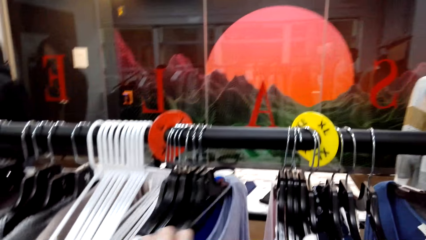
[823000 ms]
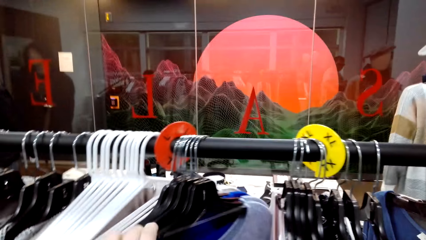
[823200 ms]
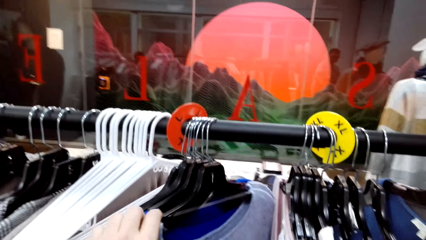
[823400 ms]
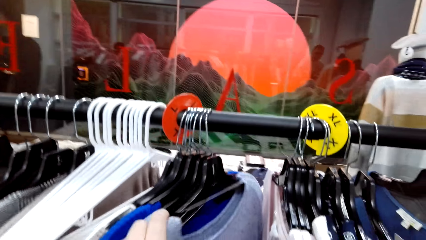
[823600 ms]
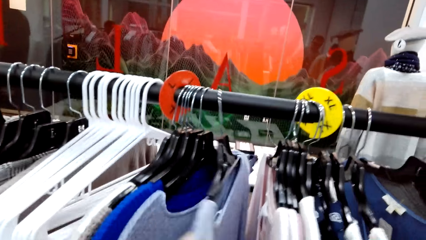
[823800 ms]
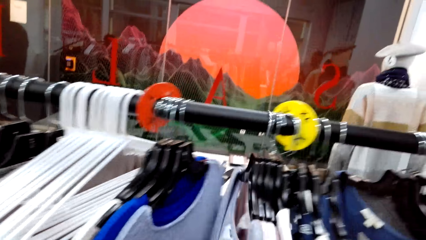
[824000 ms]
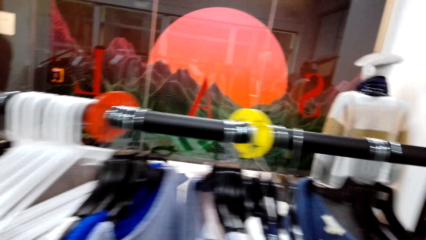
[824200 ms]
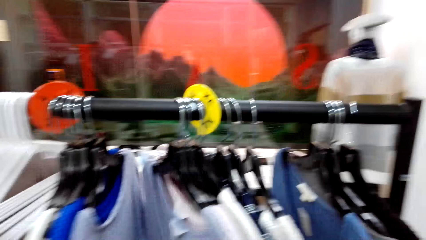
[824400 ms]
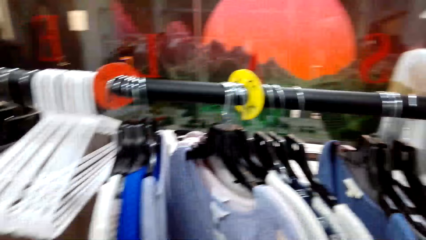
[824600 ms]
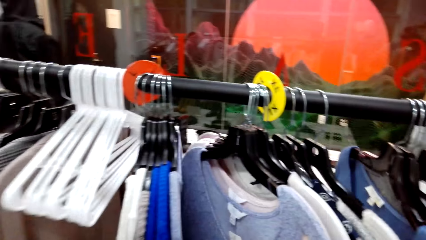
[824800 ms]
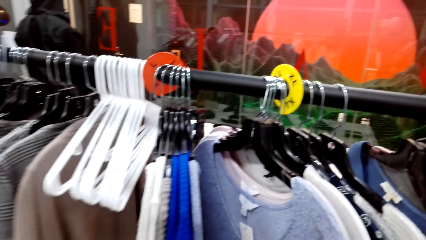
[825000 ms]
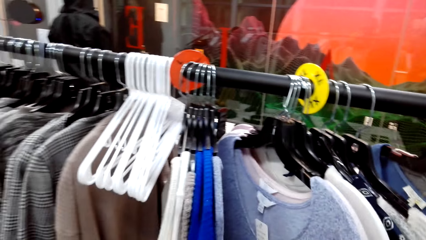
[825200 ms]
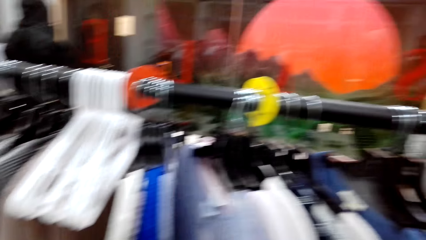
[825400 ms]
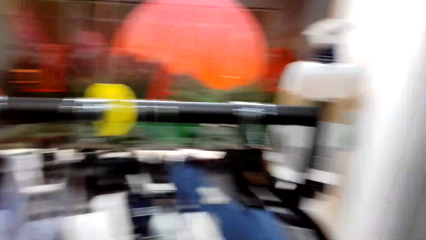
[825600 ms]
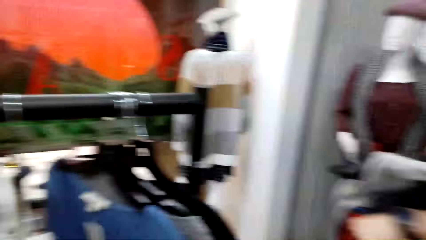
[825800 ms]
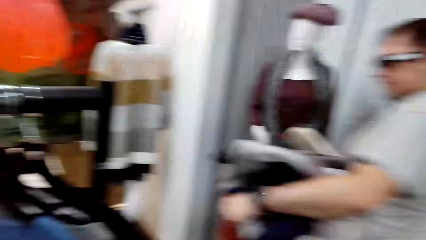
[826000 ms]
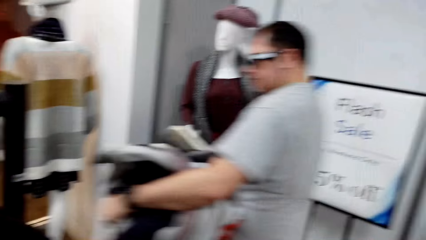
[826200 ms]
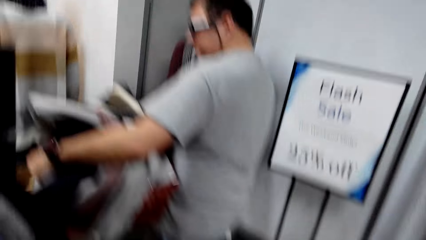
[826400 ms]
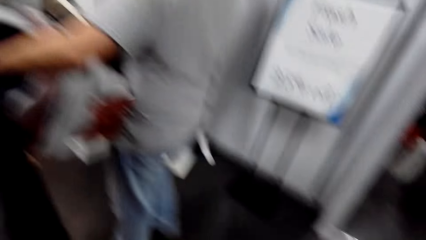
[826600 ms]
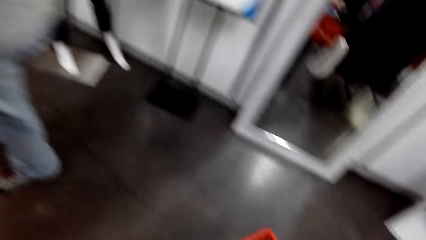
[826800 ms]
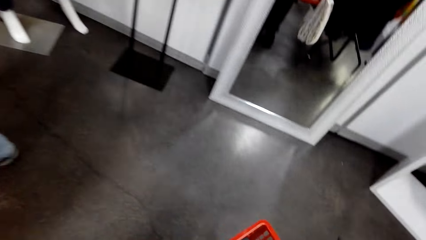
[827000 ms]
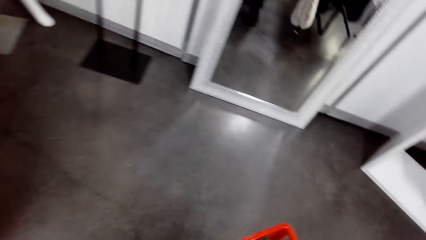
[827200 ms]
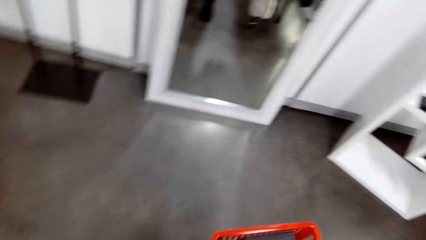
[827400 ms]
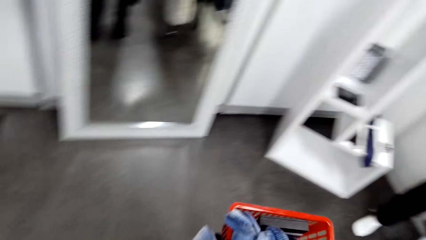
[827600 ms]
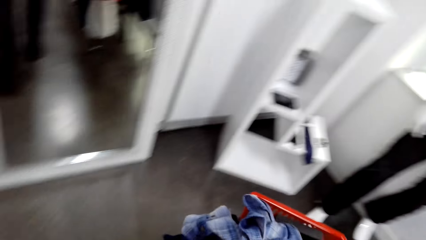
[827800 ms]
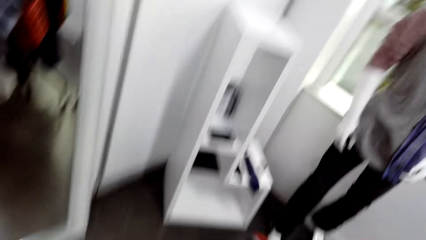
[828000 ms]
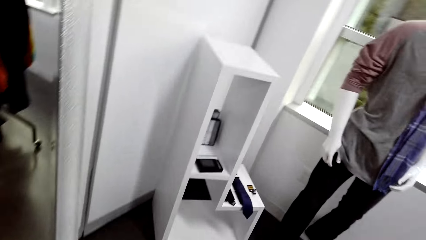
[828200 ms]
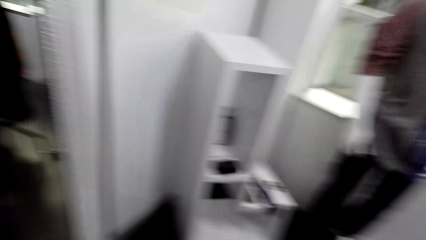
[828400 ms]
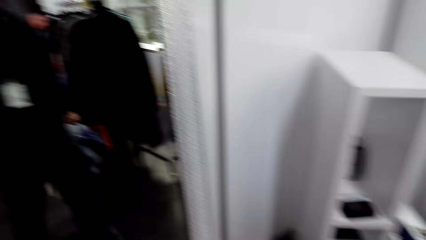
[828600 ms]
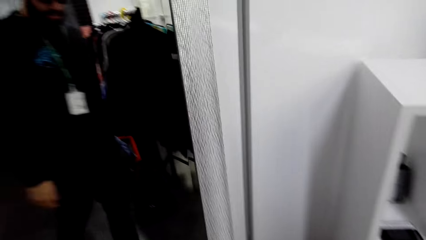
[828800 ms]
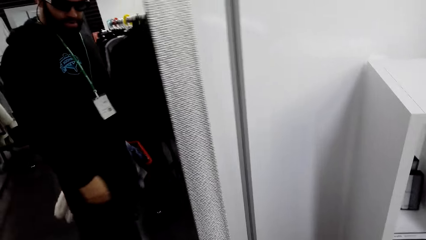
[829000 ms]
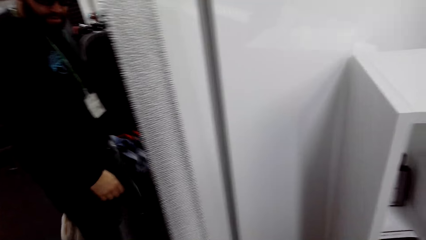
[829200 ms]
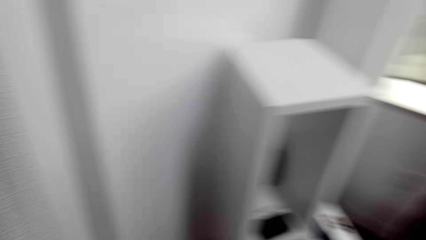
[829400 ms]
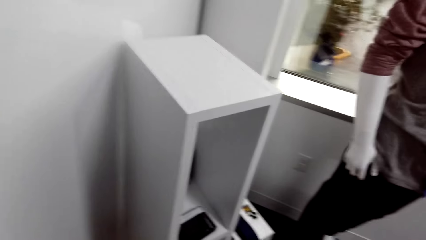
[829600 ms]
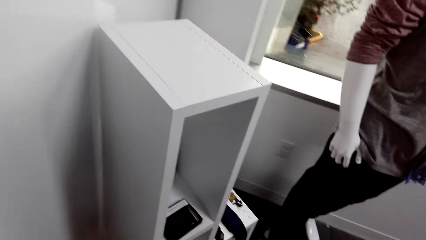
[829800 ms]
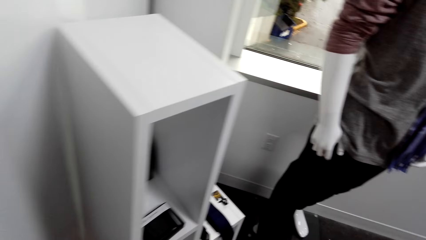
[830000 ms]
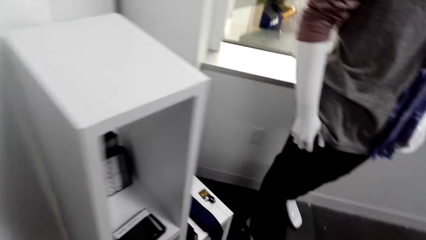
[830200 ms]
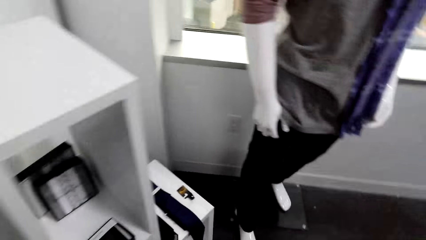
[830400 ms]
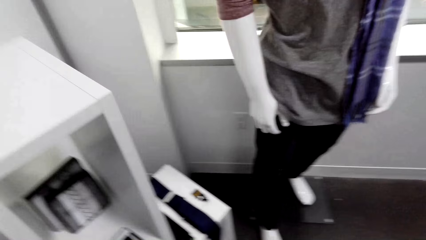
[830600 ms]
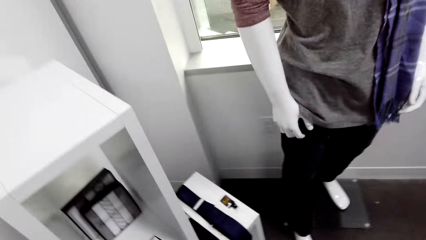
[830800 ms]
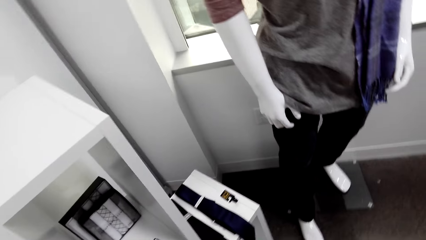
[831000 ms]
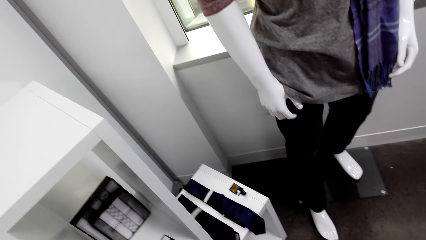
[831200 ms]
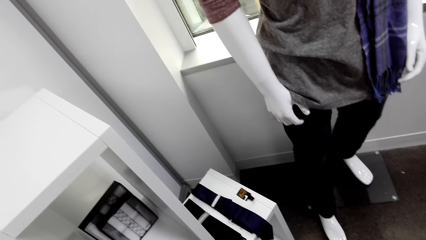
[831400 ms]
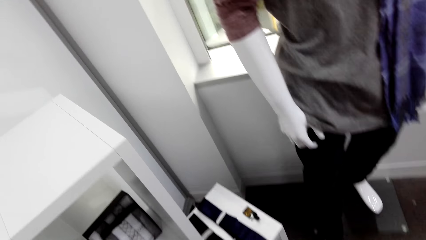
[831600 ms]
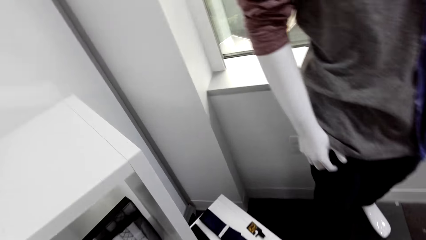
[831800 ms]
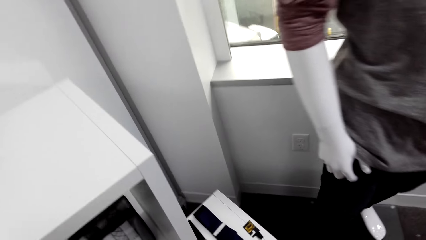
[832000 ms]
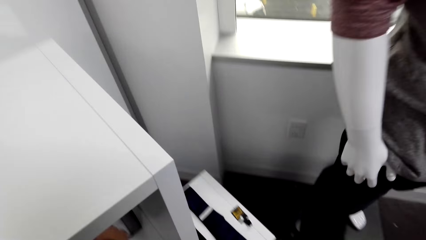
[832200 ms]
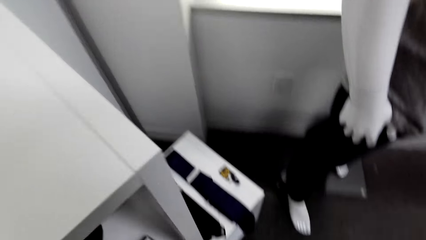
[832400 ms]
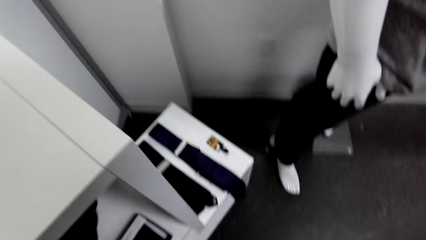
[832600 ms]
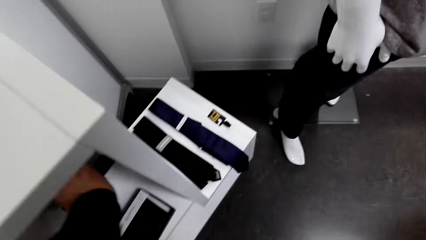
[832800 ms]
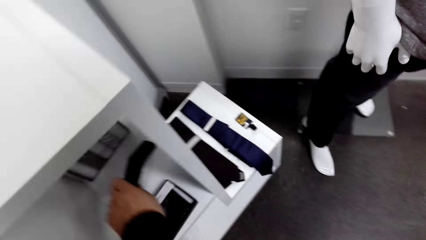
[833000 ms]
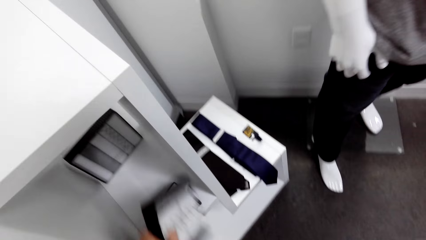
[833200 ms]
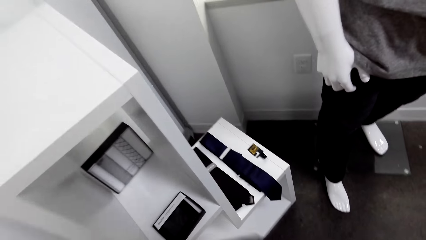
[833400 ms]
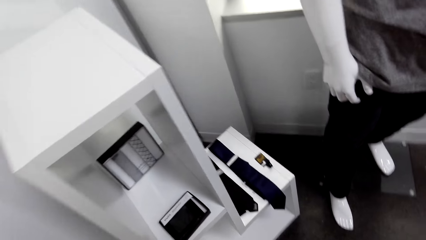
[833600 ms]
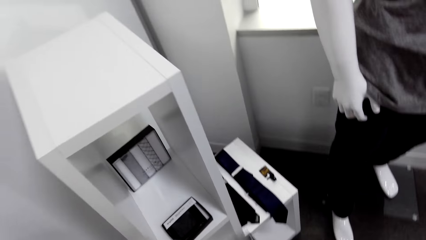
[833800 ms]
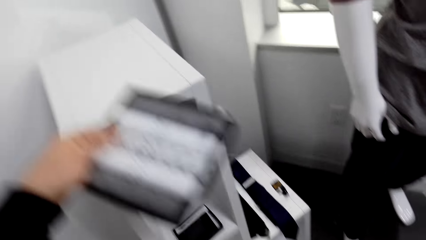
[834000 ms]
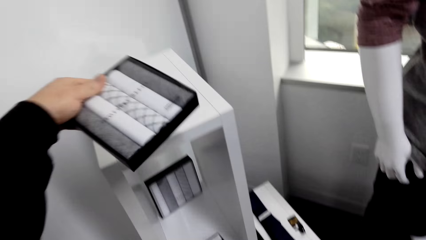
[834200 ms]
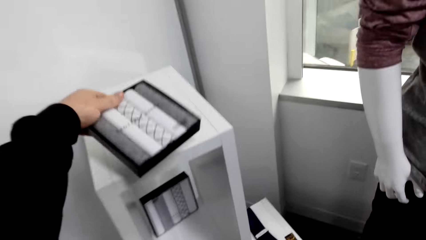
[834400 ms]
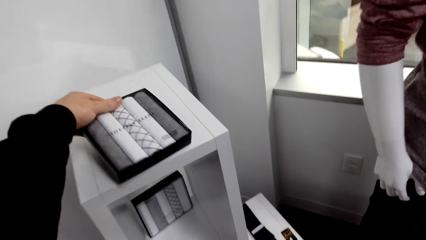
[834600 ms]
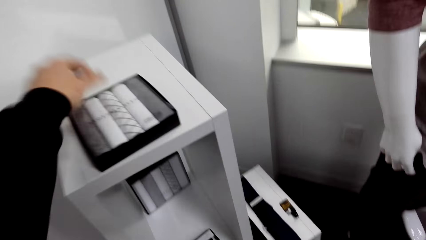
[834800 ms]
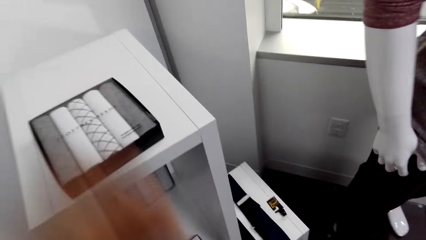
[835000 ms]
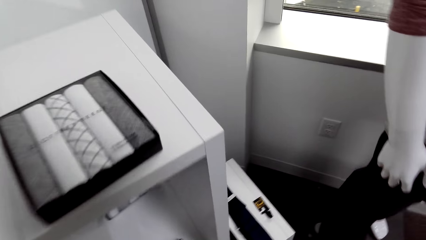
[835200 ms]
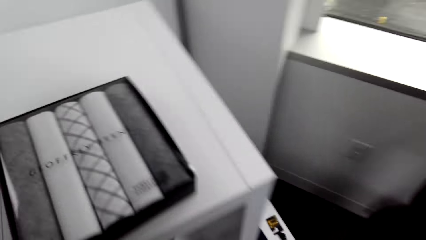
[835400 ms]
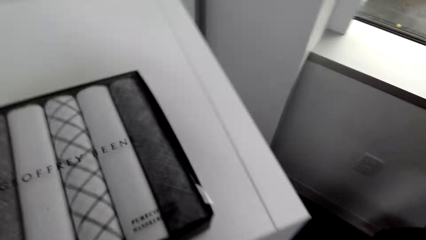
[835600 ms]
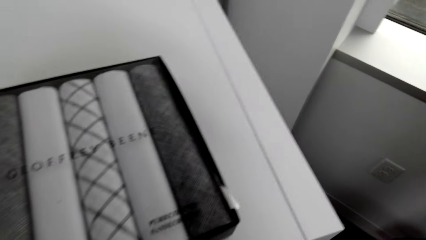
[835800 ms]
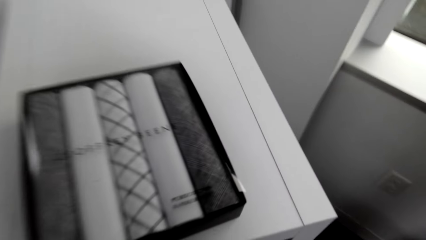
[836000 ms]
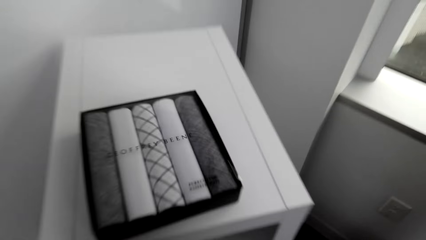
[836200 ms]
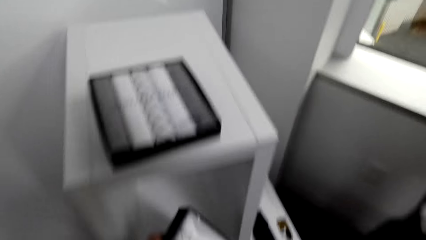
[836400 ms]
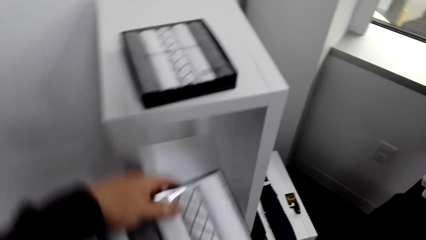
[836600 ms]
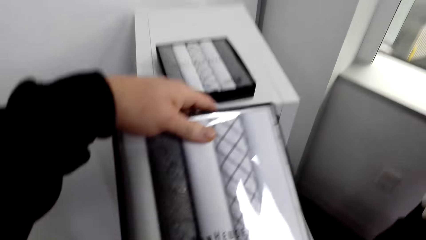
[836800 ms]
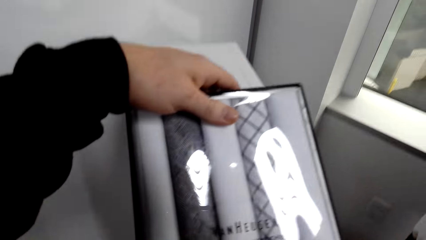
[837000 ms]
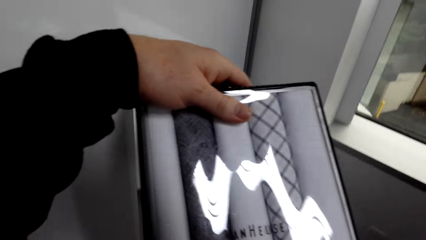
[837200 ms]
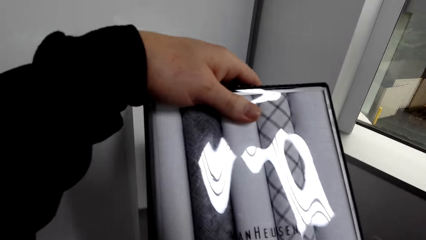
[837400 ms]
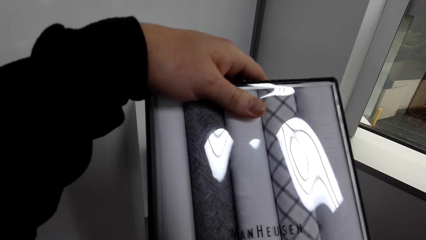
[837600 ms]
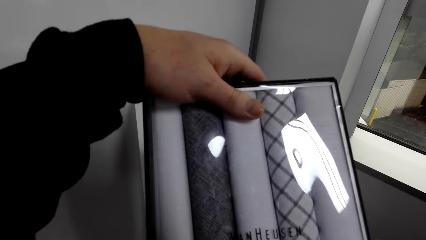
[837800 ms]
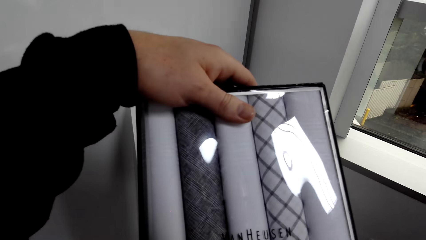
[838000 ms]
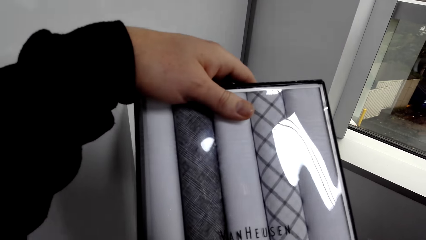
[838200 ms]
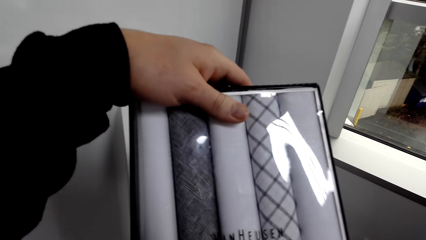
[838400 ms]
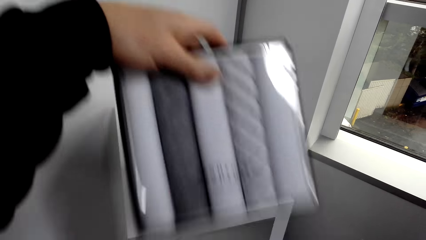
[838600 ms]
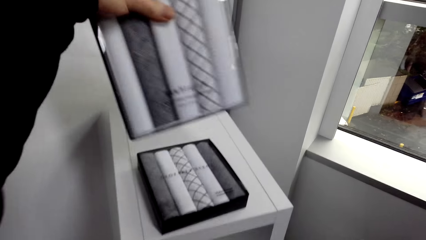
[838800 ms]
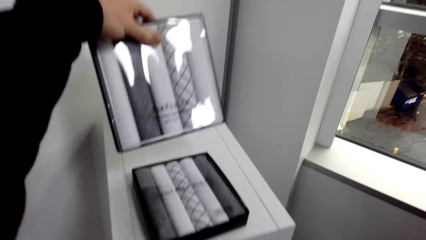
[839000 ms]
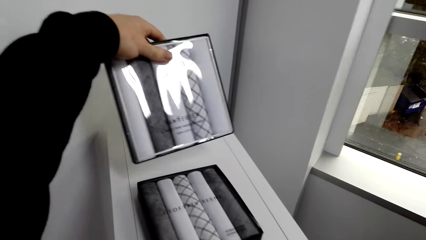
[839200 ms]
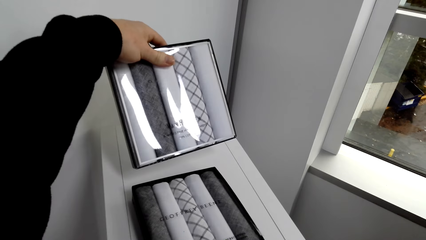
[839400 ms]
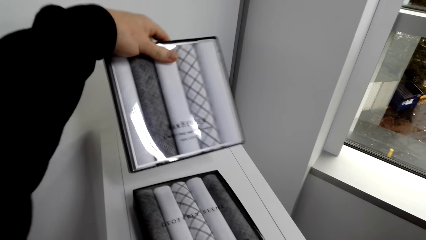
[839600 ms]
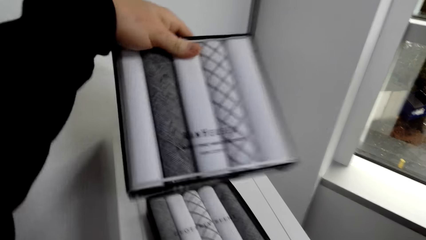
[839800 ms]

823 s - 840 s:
The camera wearer turns the clothes on a rack. They touch the clothes. A man carries a crate of clothes in the room. The camera wearer carries a crate of clothes. They walk around the boutique. They drop the crate on the floor. They pick up a tie pack from a storage stand in the room. They drop the pack on top of the stand. They pick up another tie pack from the stand. They stare at the pack. They look around.
